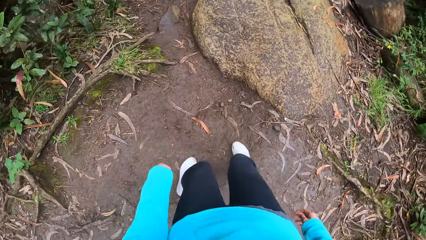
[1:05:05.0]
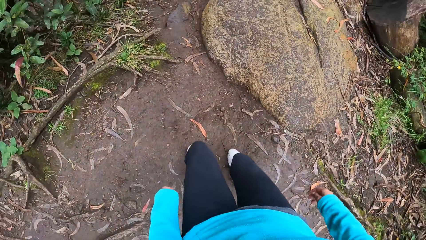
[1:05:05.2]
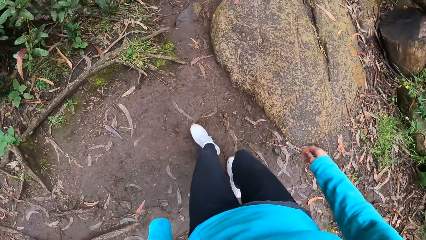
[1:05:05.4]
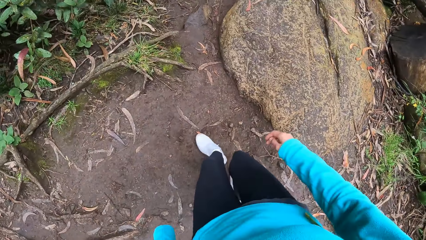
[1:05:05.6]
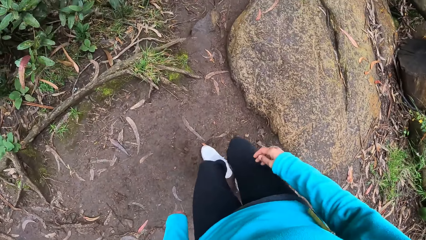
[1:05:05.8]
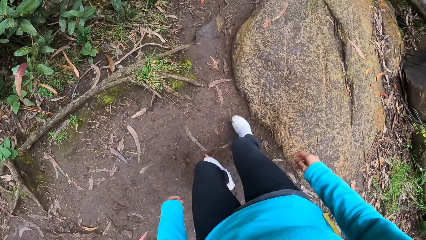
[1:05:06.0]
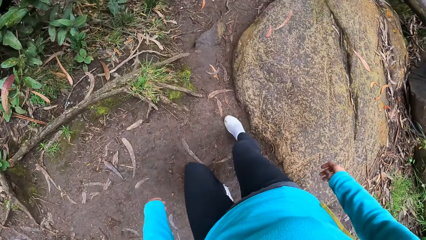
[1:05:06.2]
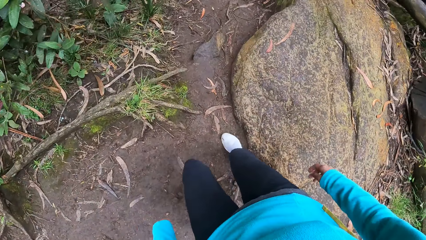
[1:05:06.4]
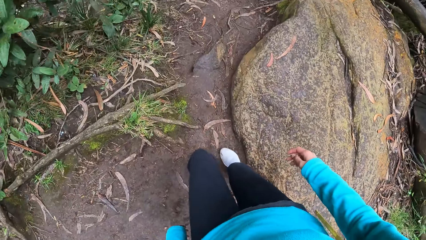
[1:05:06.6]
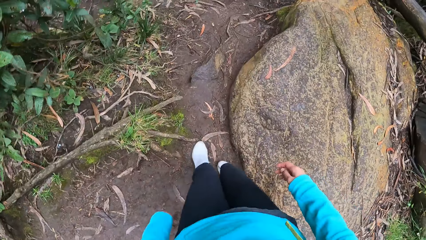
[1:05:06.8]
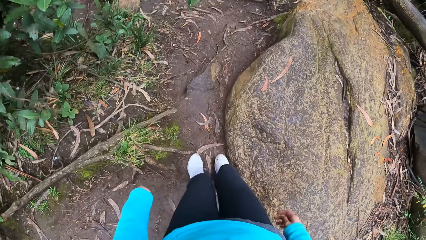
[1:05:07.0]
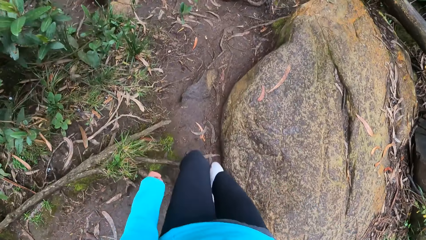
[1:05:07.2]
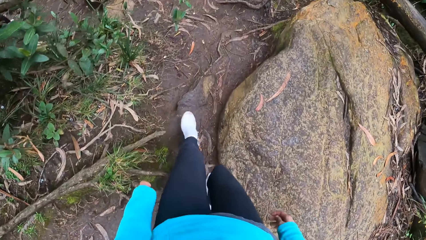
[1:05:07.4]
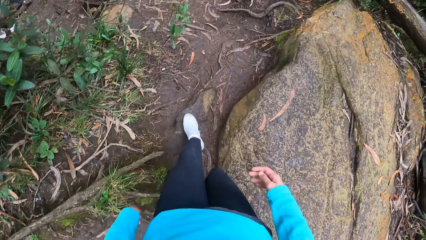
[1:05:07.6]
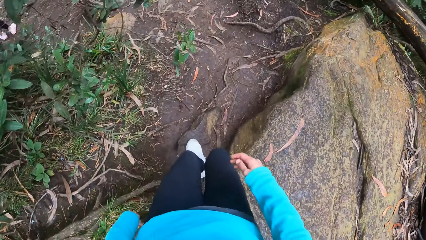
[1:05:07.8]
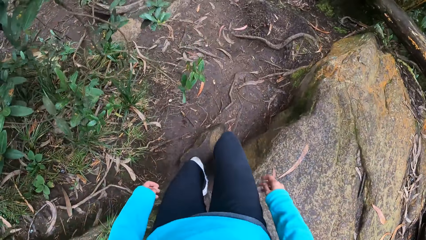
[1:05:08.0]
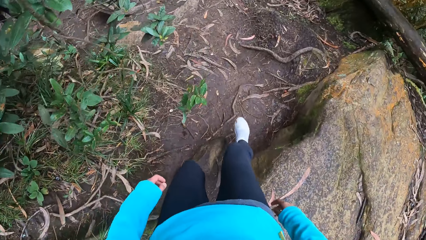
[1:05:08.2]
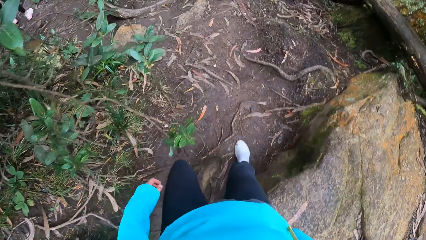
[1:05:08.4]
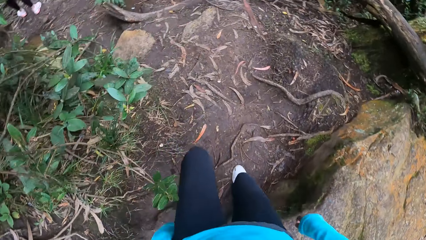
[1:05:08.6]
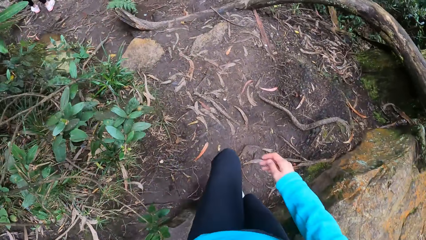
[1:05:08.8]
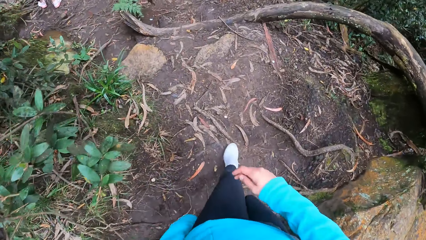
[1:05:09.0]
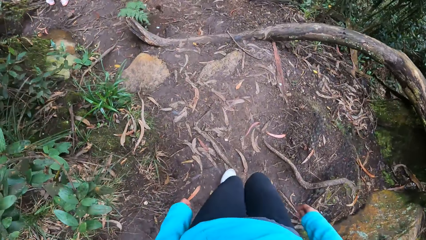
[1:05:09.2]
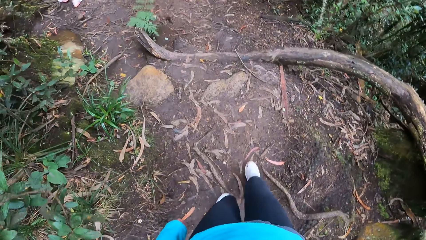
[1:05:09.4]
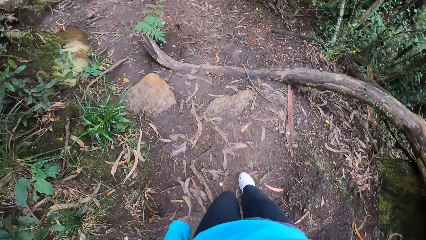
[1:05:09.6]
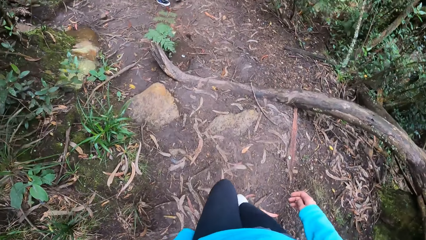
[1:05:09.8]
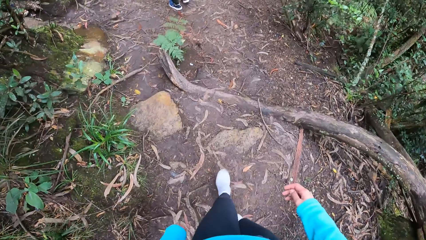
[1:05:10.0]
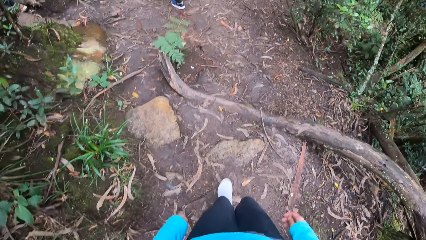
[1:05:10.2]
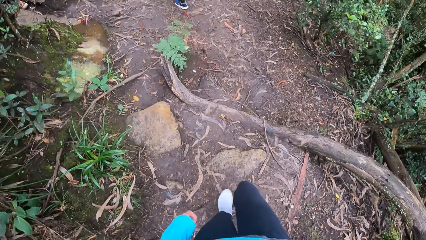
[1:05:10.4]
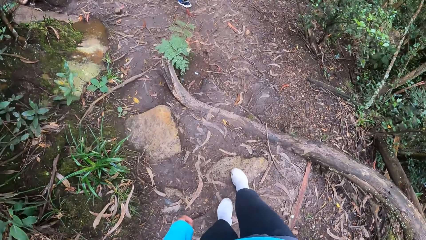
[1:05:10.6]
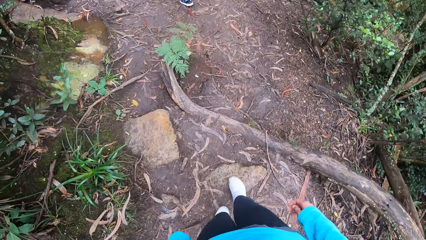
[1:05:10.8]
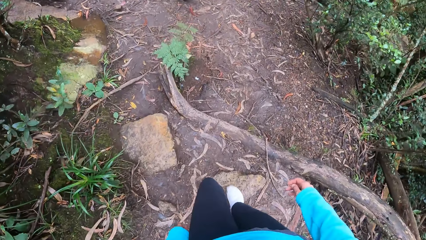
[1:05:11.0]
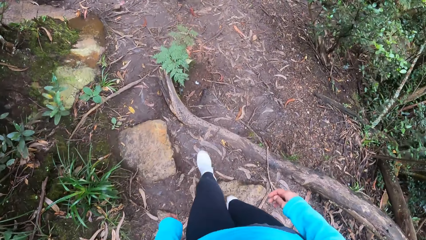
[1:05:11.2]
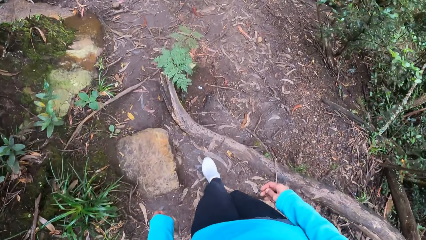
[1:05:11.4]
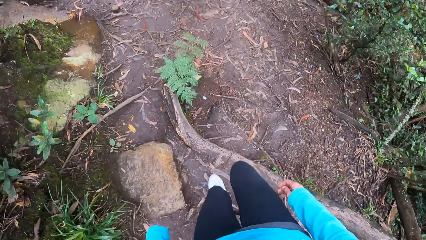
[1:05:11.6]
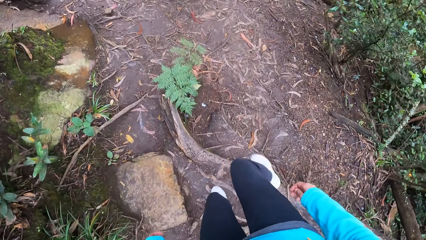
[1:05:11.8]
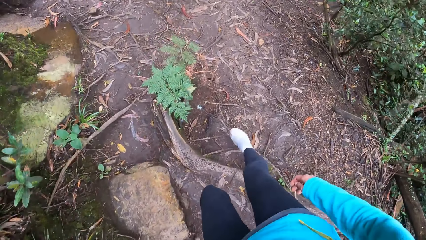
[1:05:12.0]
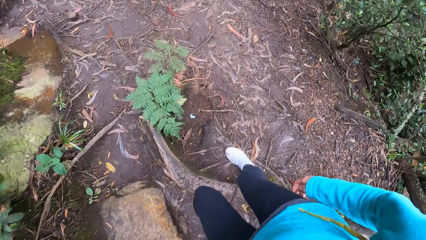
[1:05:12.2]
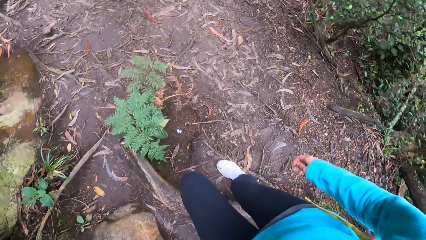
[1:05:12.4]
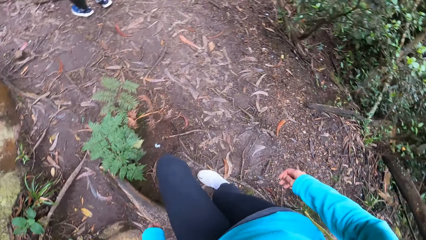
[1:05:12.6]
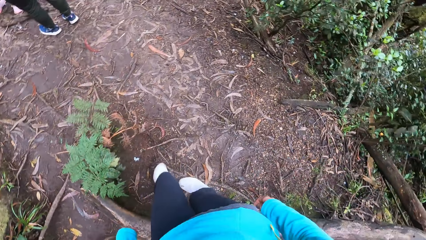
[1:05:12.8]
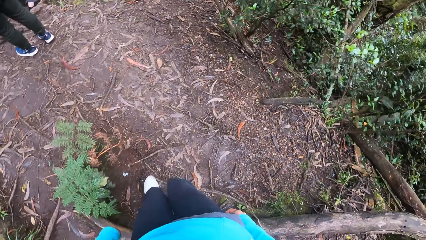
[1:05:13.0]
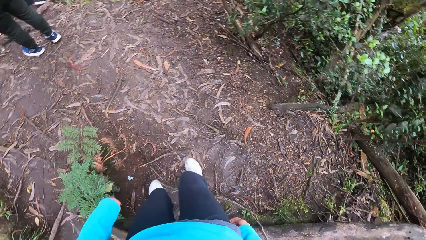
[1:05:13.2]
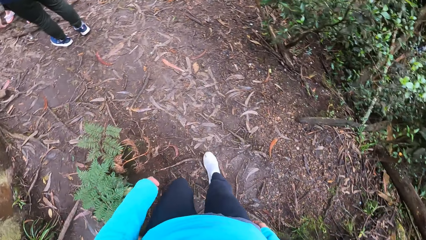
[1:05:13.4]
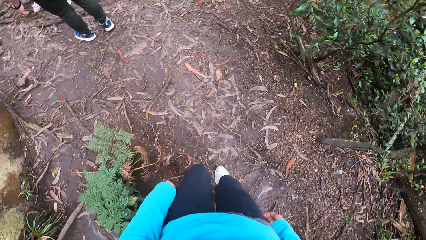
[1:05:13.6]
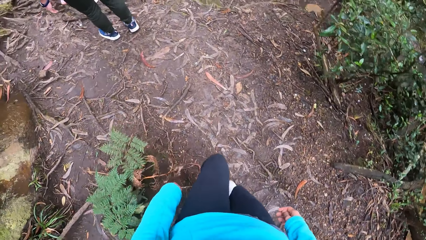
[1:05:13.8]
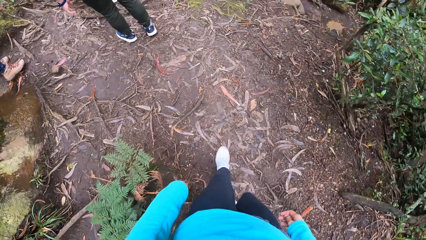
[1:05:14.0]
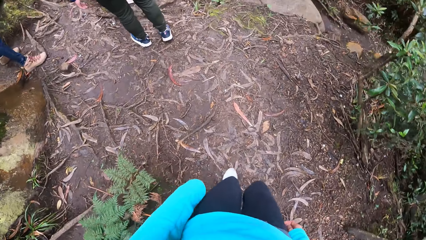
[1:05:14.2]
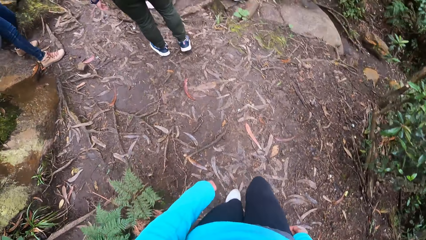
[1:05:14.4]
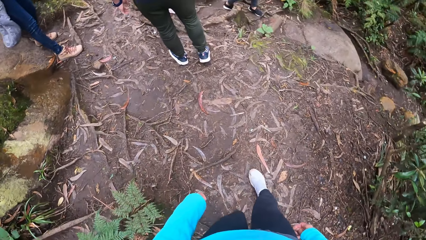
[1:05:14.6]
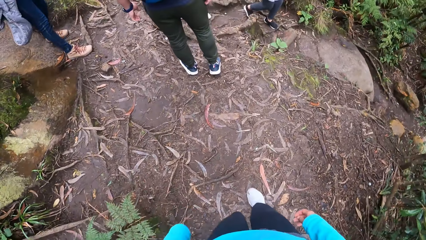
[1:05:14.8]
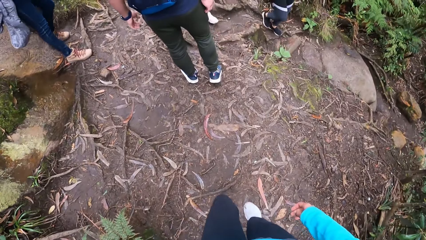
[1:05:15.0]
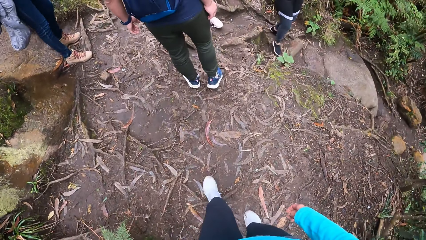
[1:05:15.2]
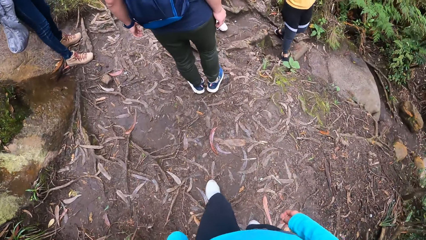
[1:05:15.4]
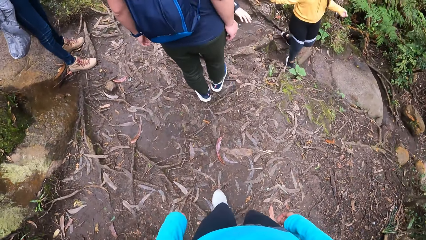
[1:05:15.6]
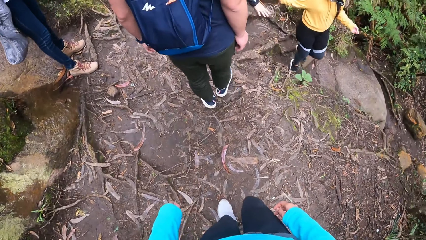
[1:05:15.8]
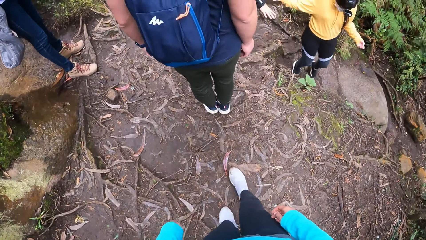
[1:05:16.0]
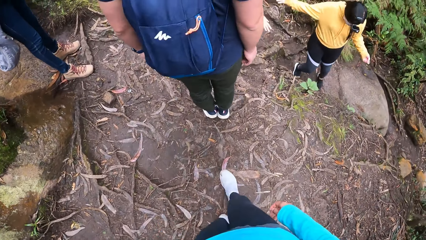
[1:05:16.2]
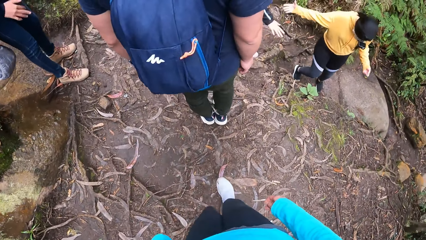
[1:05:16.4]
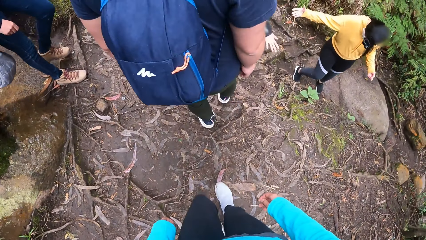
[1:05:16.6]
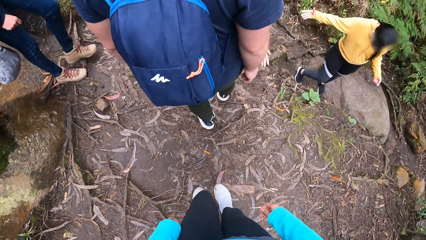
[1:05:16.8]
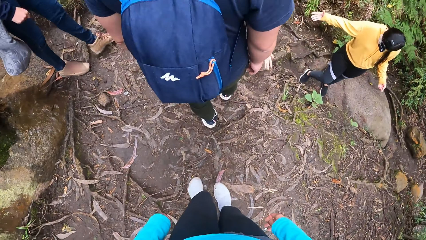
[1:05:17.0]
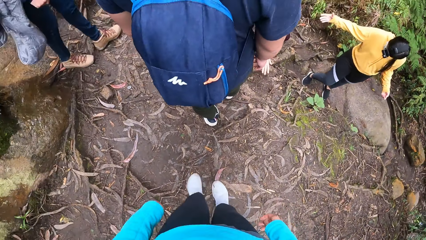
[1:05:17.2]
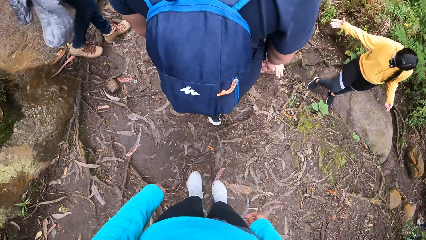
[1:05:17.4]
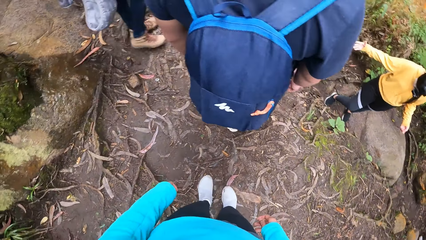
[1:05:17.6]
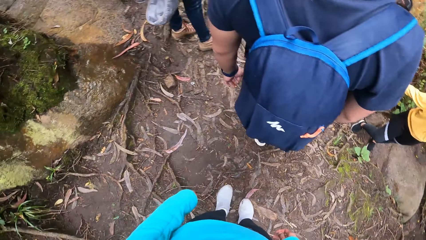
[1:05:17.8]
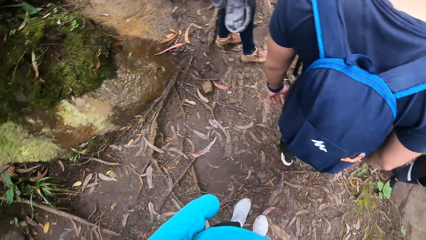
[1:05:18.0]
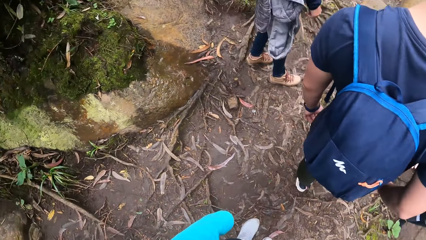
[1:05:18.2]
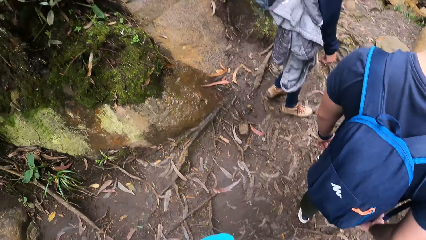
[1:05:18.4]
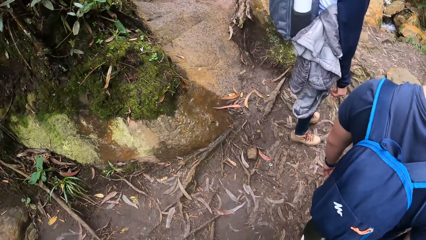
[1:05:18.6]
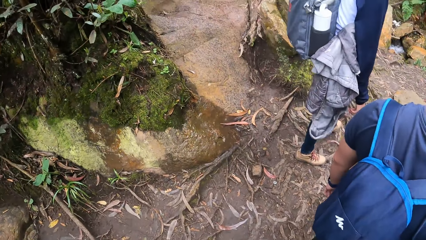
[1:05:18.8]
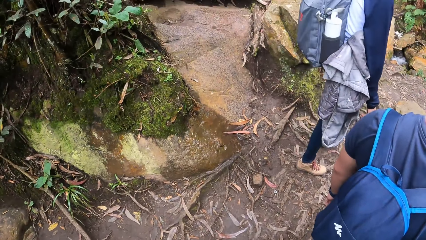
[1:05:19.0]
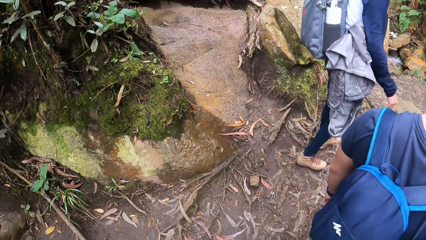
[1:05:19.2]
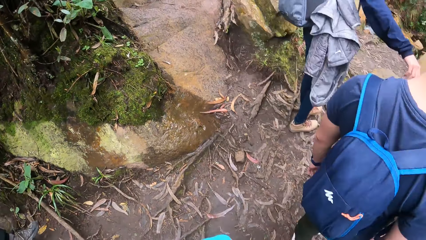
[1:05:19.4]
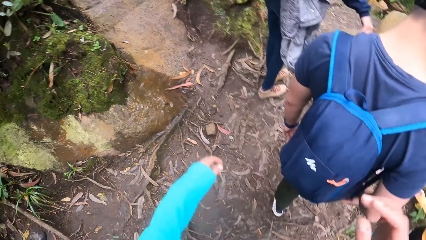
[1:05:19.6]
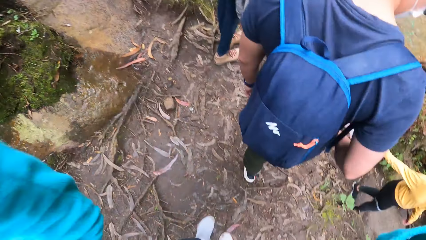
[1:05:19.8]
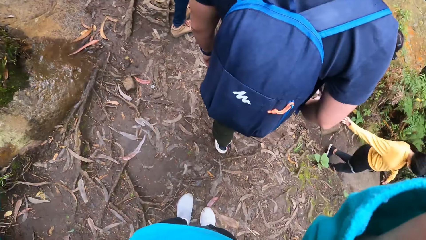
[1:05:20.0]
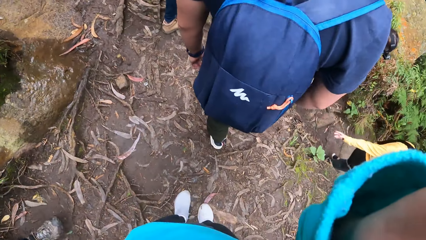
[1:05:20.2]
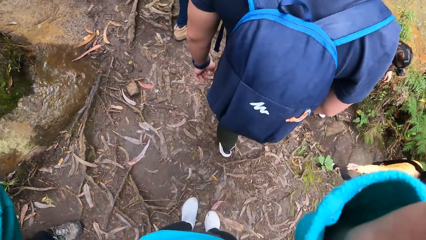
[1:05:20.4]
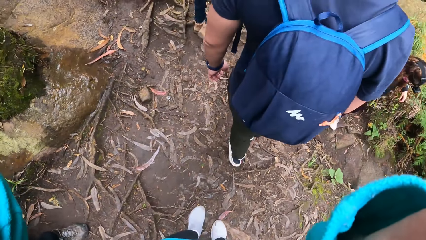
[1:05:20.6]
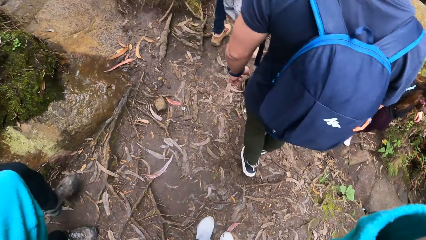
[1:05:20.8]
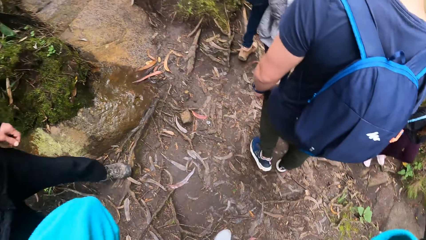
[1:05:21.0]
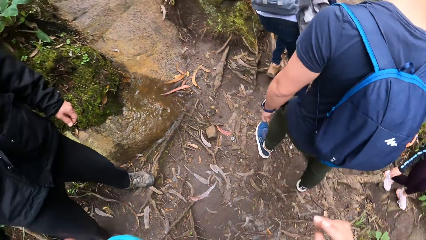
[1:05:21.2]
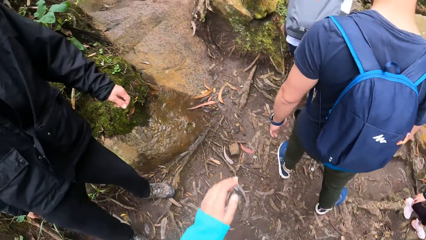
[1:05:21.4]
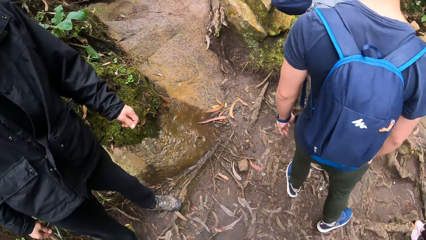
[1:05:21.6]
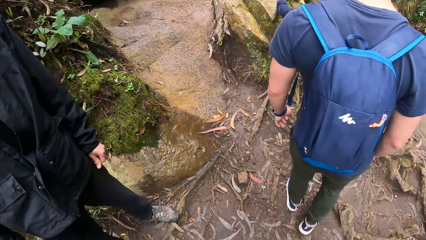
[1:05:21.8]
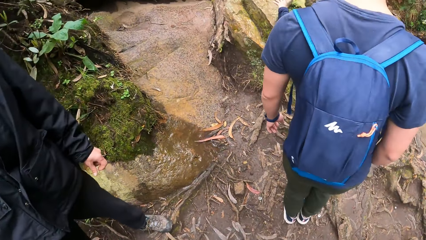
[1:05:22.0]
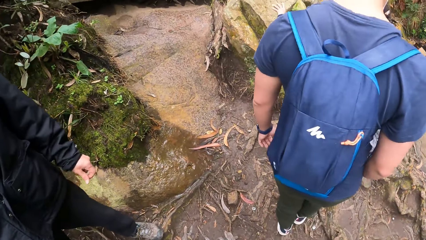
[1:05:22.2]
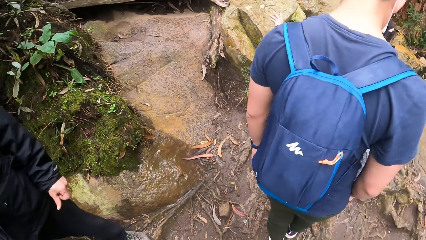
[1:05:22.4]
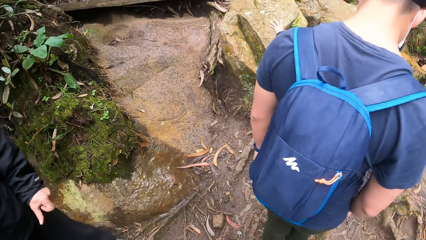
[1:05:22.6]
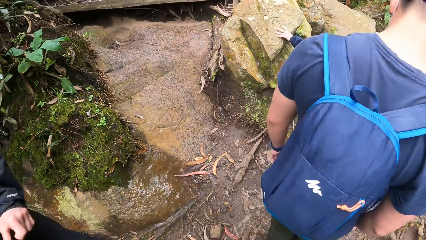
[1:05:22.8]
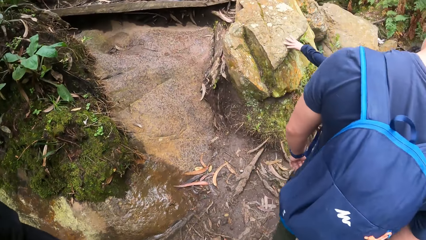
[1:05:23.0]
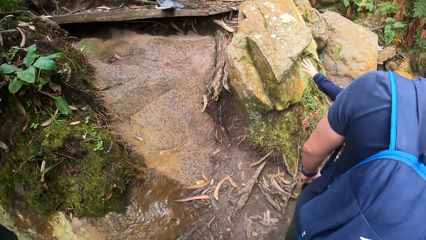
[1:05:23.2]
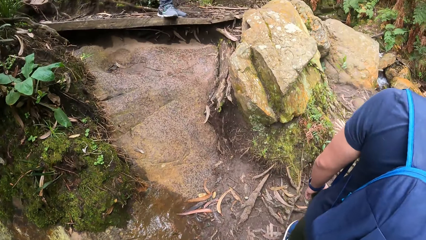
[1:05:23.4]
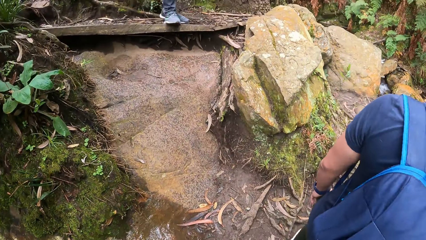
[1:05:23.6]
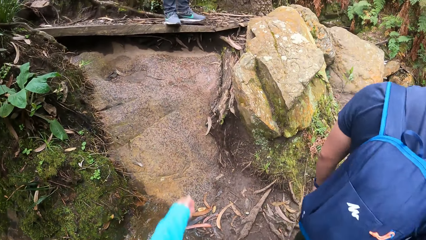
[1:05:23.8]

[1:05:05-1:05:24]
The camera wearer touches the camera on her head with her hands.
